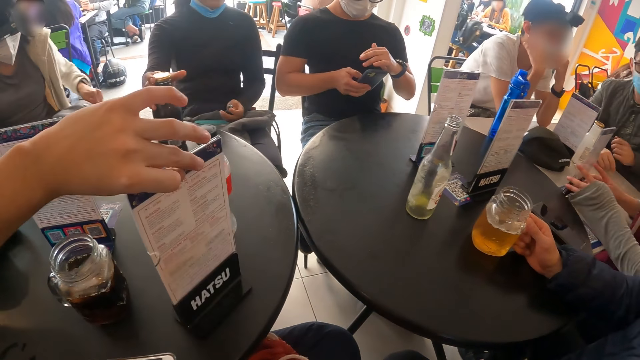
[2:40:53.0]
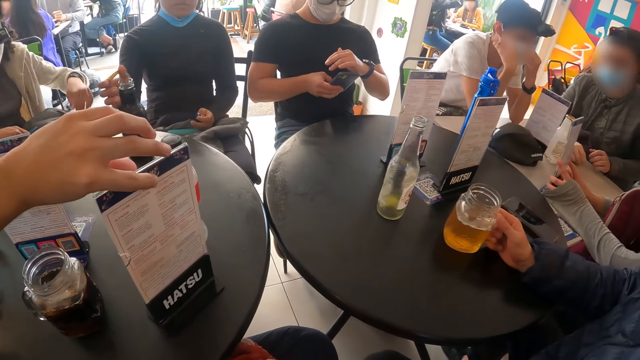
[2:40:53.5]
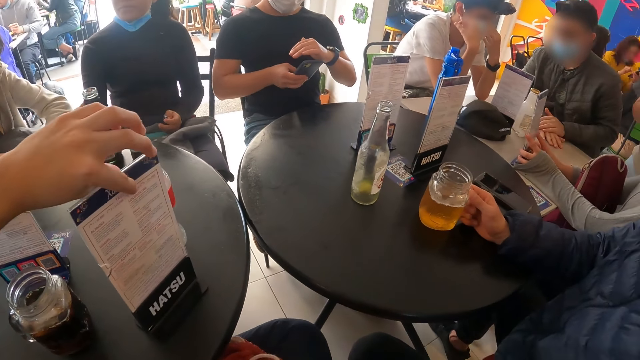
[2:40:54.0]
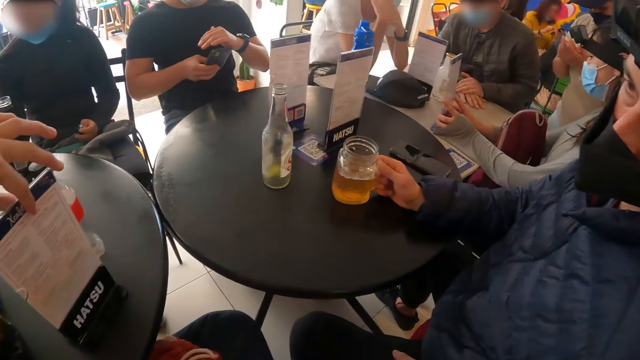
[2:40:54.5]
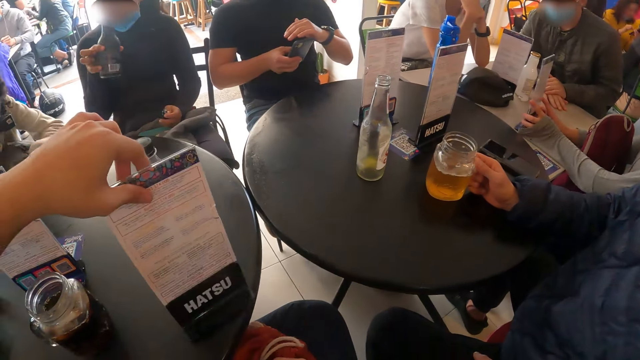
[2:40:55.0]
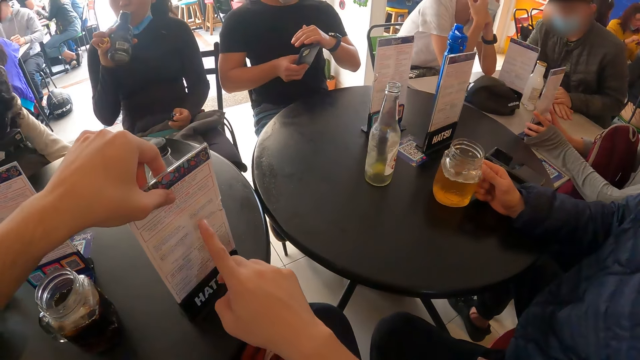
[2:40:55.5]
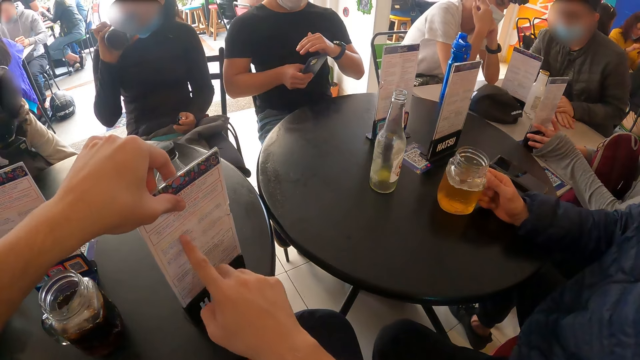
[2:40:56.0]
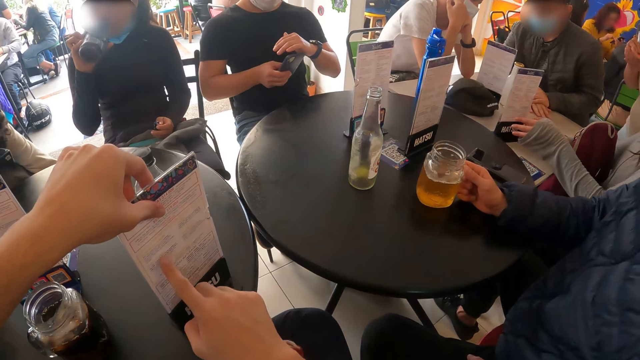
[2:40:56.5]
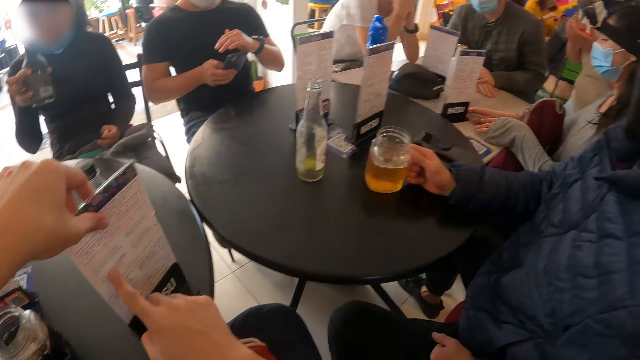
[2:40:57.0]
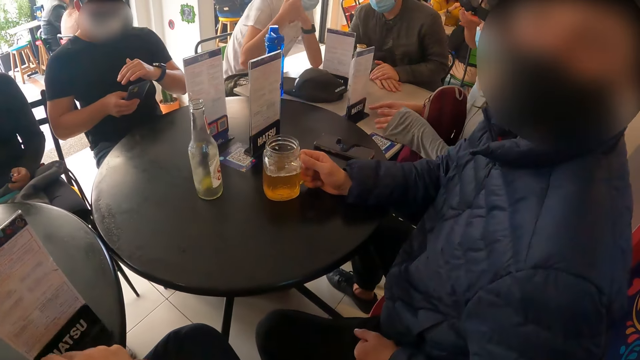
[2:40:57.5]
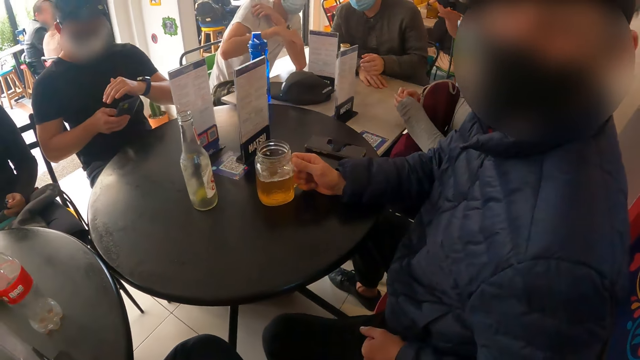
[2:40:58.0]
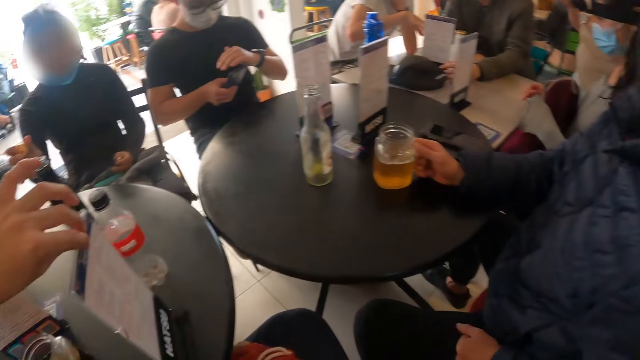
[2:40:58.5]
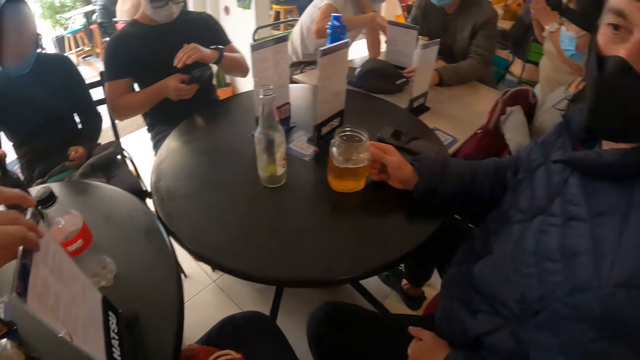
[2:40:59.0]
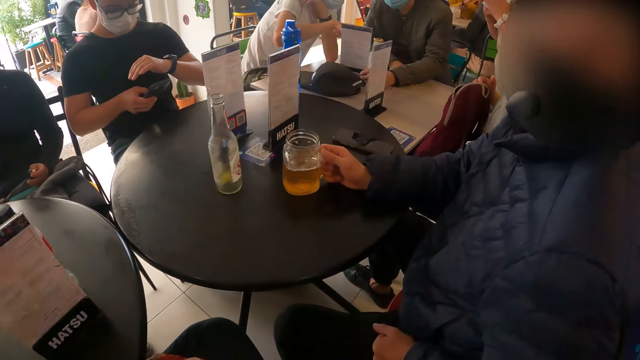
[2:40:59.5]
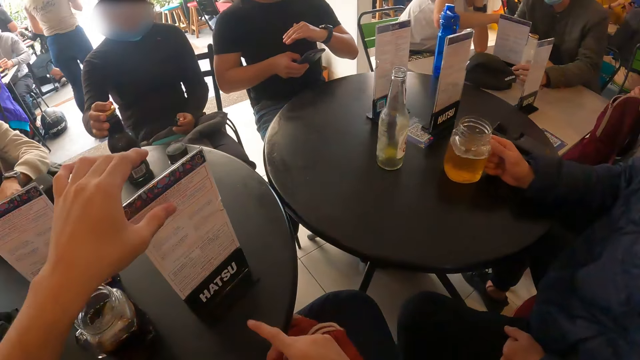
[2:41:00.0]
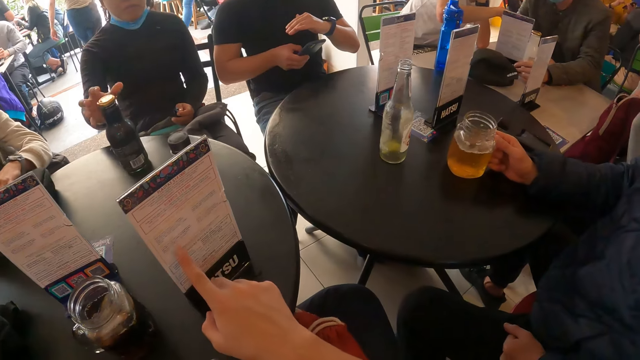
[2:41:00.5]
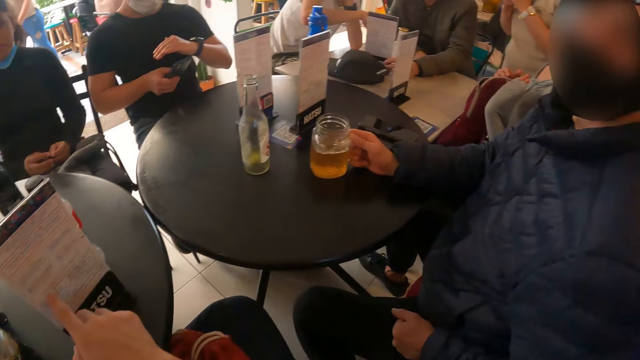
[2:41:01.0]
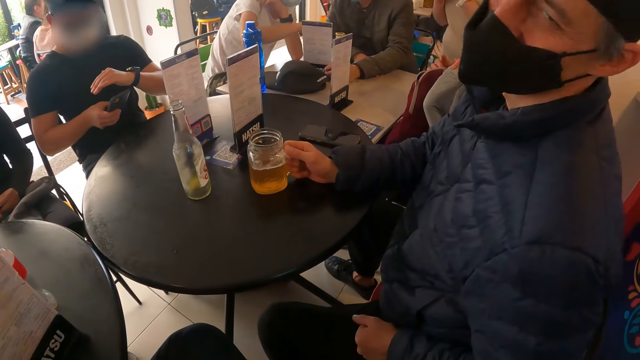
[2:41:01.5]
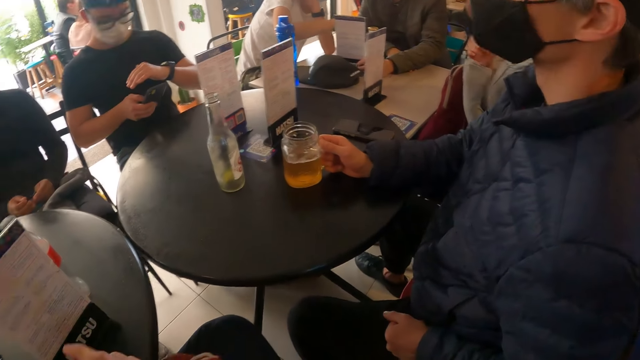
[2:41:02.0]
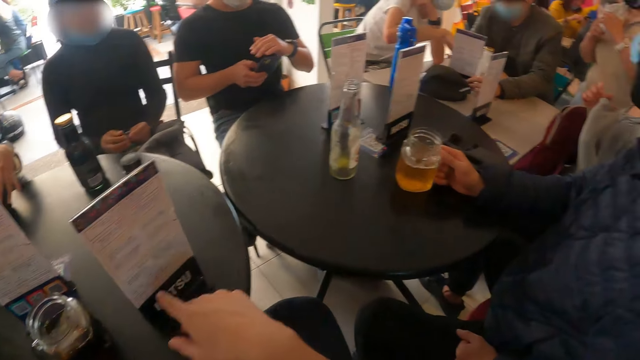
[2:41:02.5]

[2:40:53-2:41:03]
The woman removes the cap from the bottle on the table with her right hand. Another woman moves a menu list on a table with her hands. The camera wearer turns the menu list on the table with his left hand. The first woman picks up the bottle from the table with her right hand and drinks from the bottle in her right hand. The camera wearer points at the menu. He runs the index finger of his right hand on the menu list on the table. He turns the menu list on the table with his left hand. He looks around. A man holds the menu list on the table with his left hand. The first woman places the cap in her right hand on the bottle on the table. The camera wearer touches the menu list on the table with his right index finger. He points at the menu.

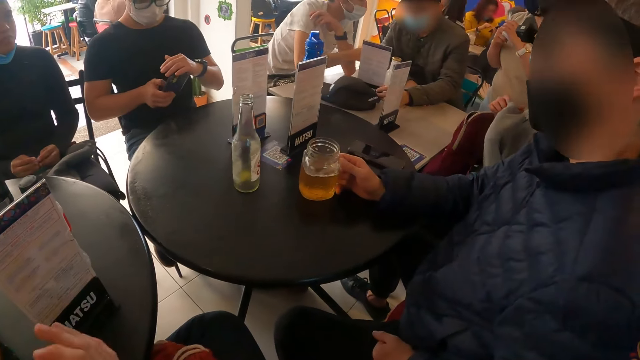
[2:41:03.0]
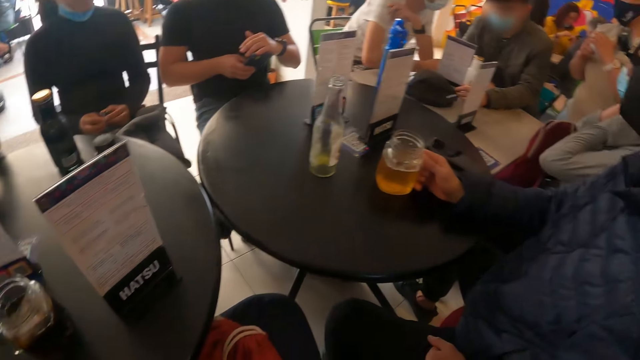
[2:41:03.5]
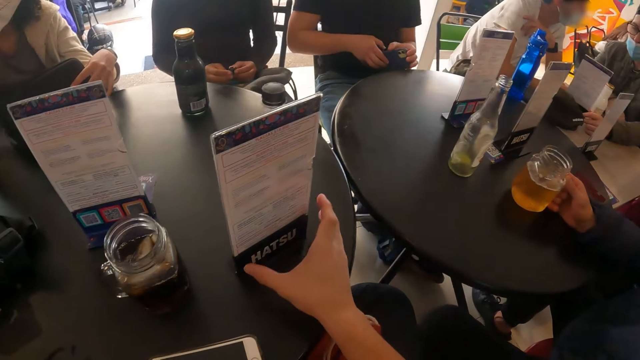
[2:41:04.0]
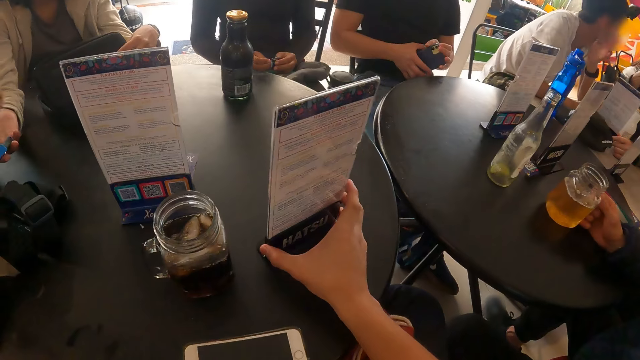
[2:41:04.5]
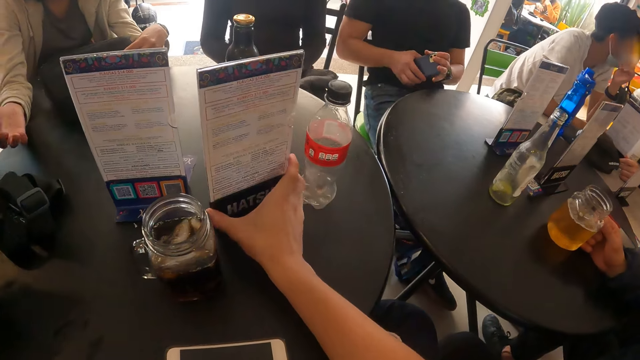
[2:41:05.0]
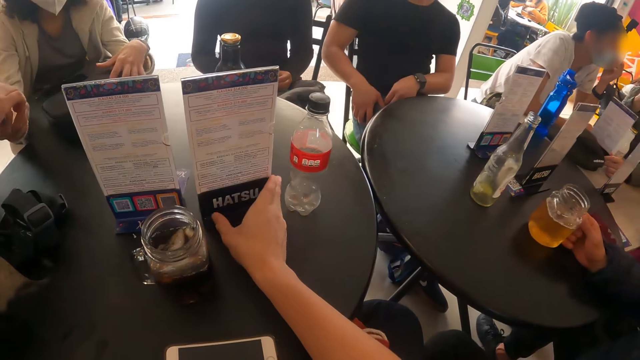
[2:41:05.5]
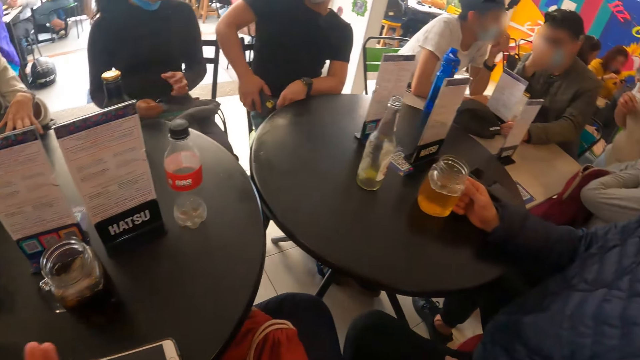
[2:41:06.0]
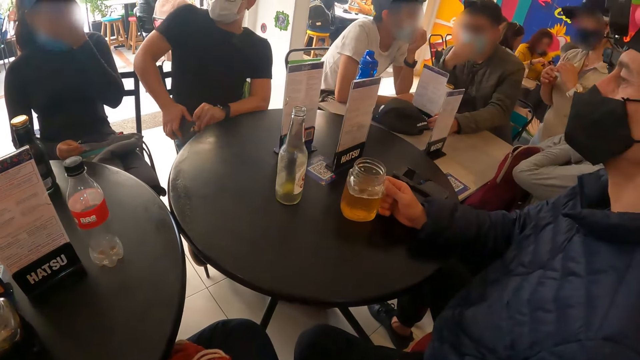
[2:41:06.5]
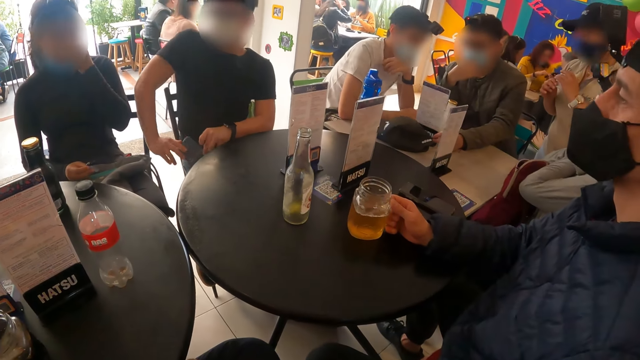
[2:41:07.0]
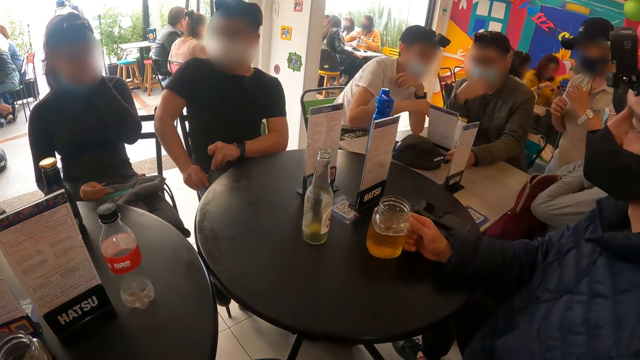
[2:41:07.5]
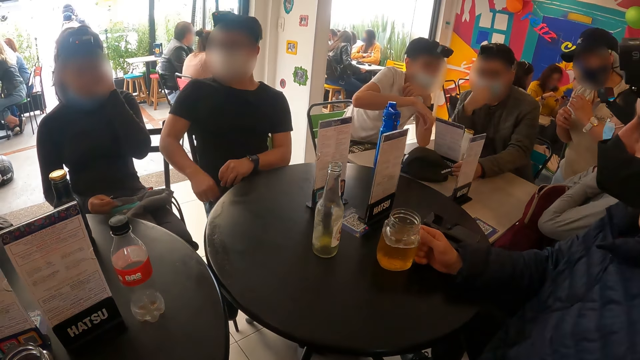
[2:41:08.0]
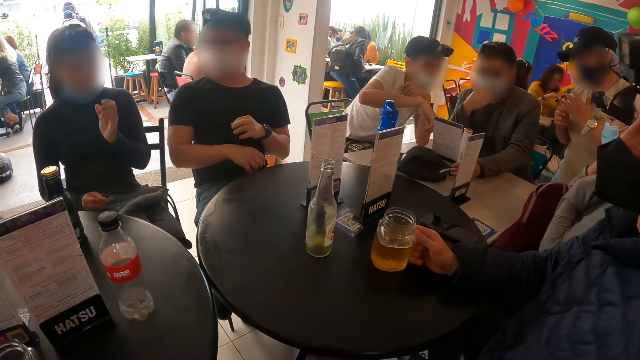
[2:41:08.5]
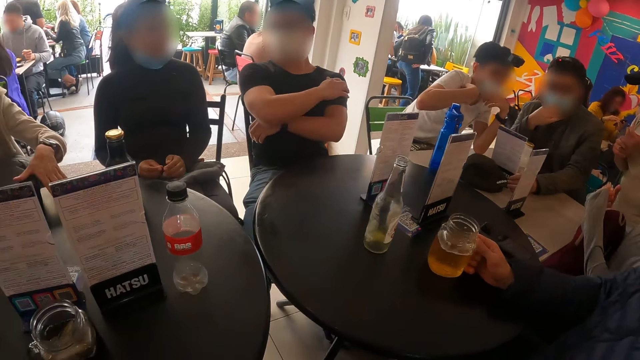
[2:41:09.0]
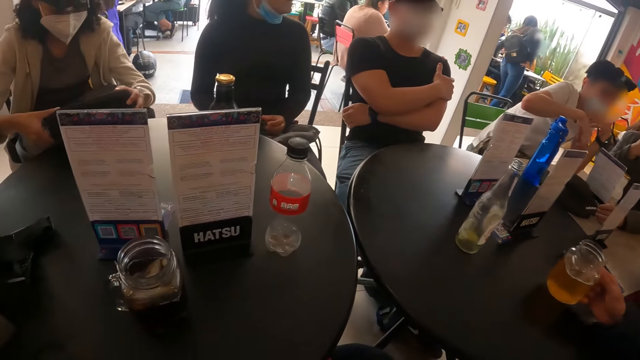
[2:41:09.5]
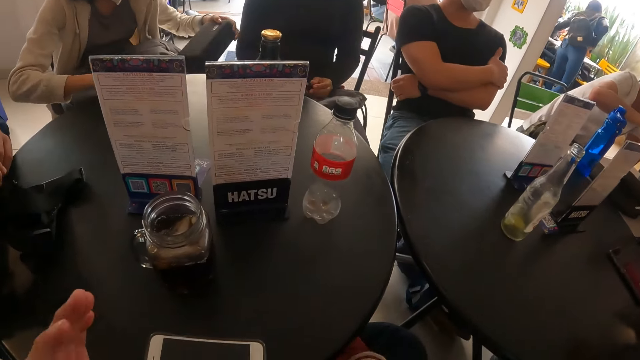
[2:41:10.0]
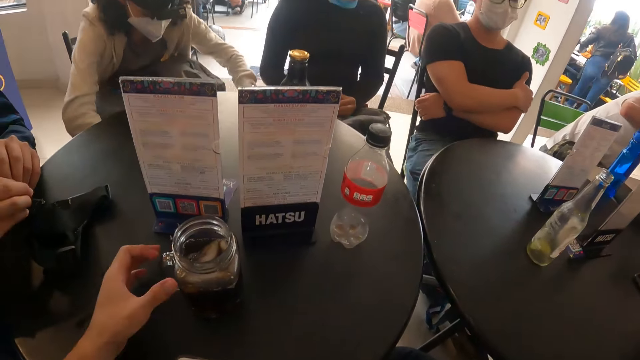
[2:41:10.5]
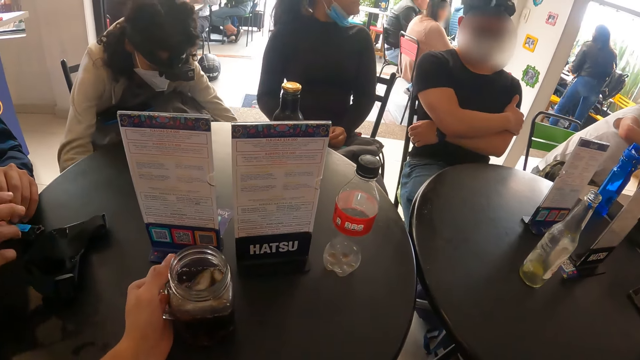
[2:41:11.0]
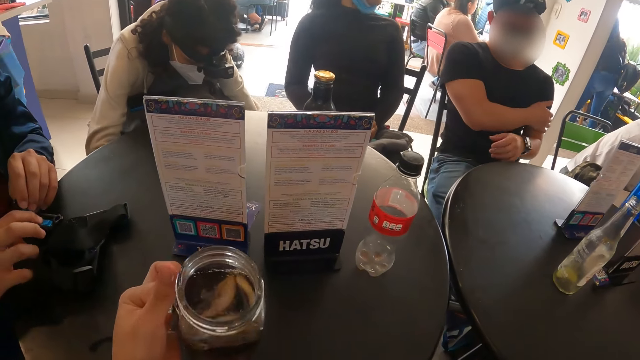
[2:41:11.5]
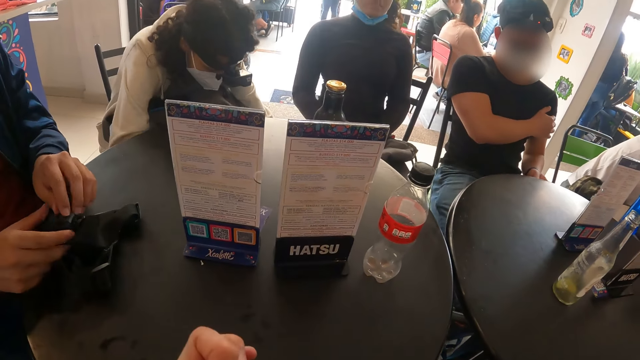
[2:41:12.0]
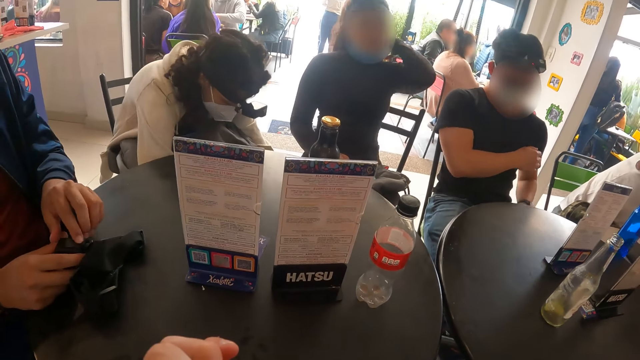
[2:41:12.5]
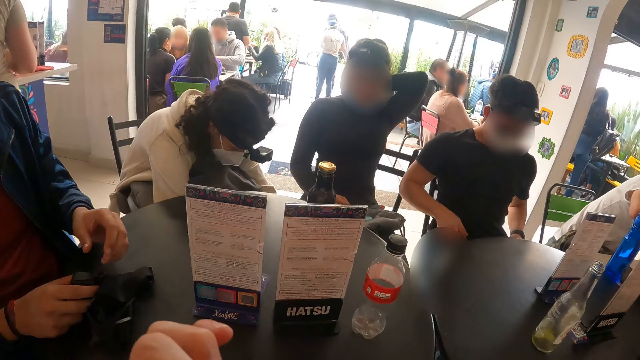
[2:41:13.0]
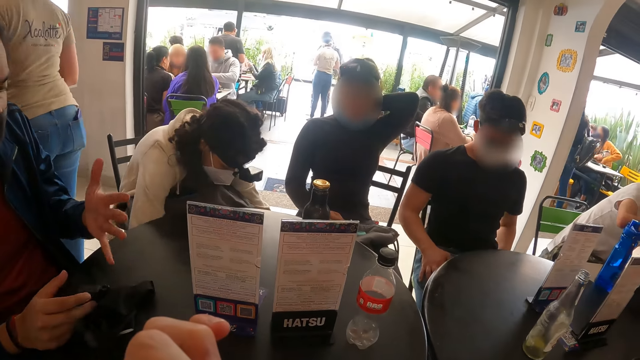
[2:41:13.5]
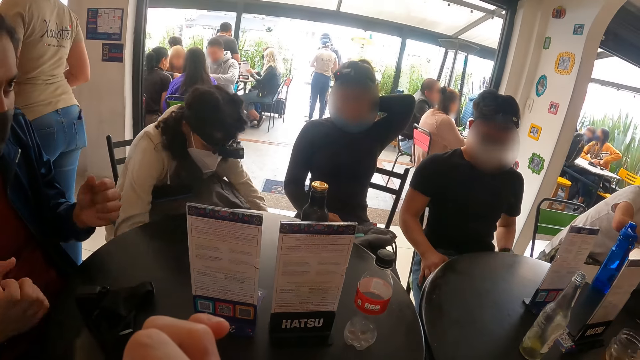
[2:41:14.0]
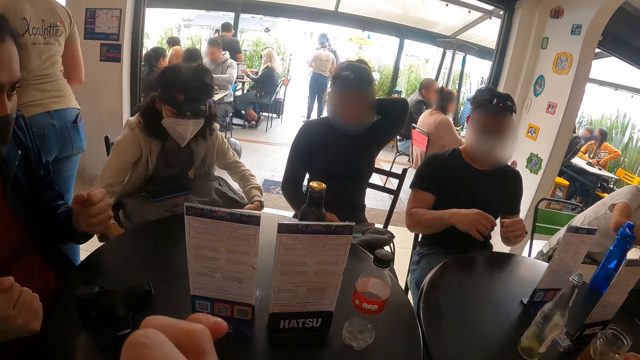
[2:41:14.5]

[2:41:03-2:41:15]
The camera wearer moves the menu list across the table with his right hand. A man puts the phone in his right hand in the pocket of his trousers. Another man passes a battery in his left hand to a woman. The woman picks up a case from the table with her hands. The camera wearer picks up the cup on the table with his left hand. The other man pushes the battery into the camera on the table with his right hand and fixes the camera on the table with his hands. The camera wearer drinks from the cup in his left hand.
